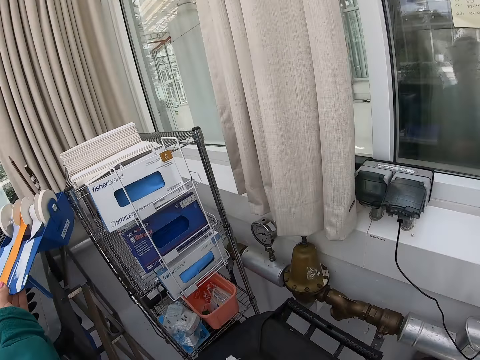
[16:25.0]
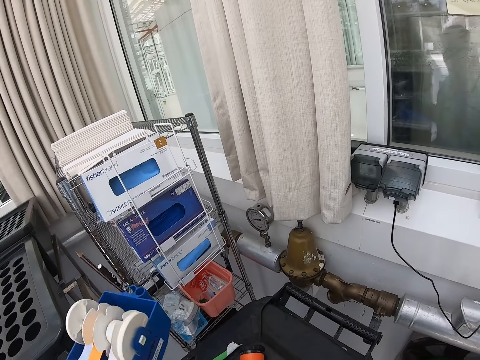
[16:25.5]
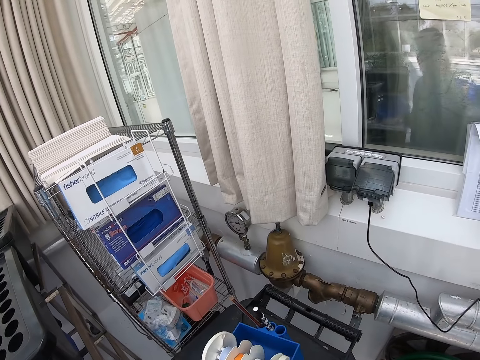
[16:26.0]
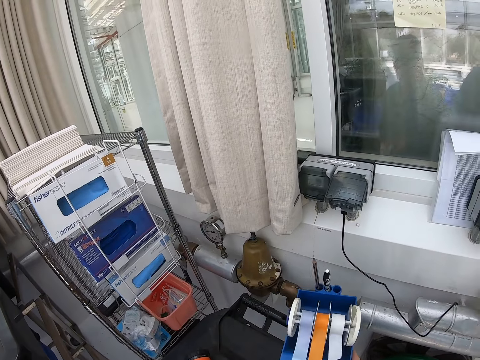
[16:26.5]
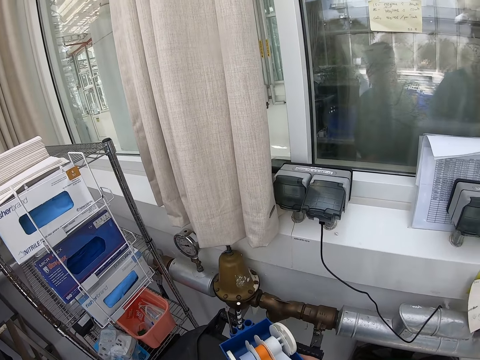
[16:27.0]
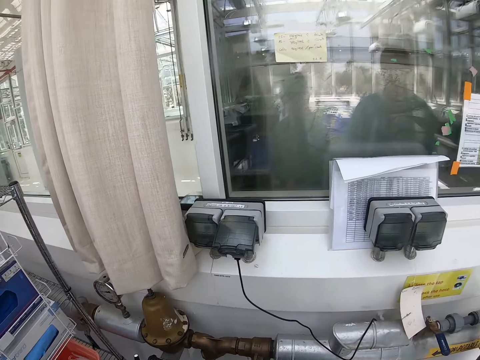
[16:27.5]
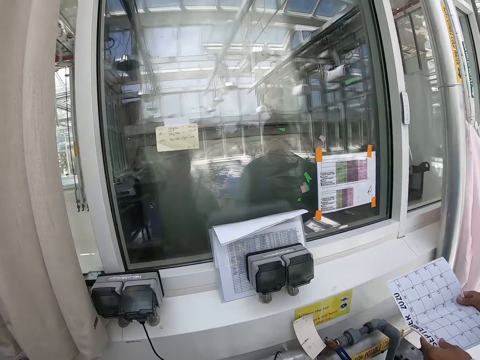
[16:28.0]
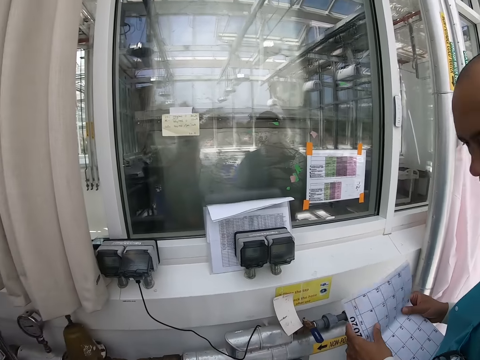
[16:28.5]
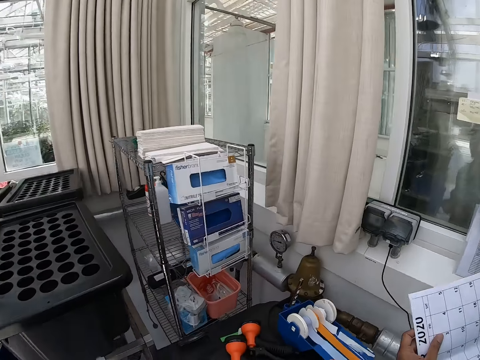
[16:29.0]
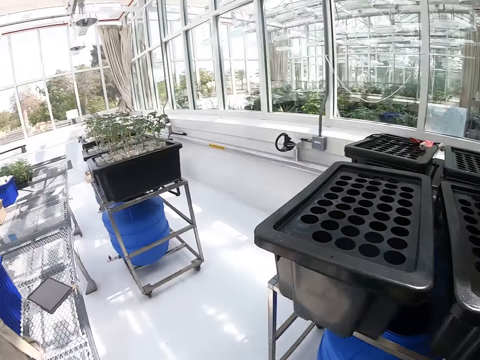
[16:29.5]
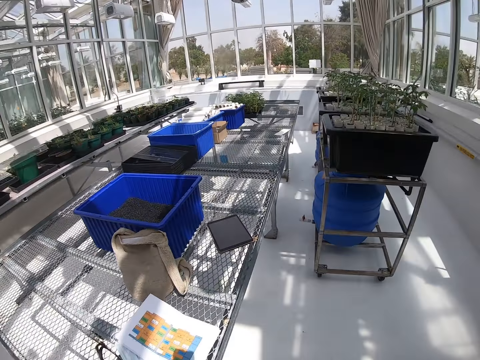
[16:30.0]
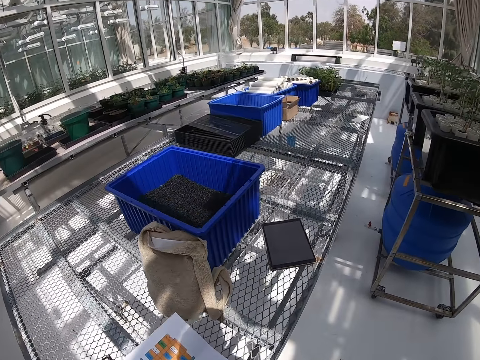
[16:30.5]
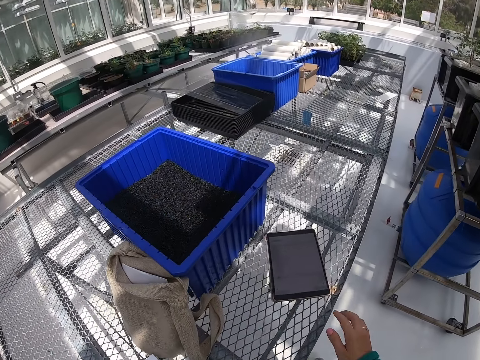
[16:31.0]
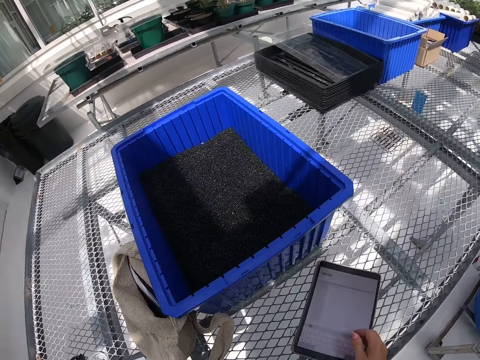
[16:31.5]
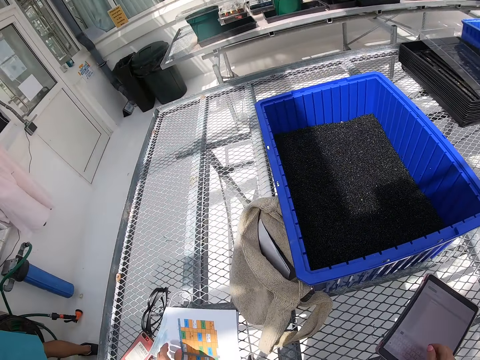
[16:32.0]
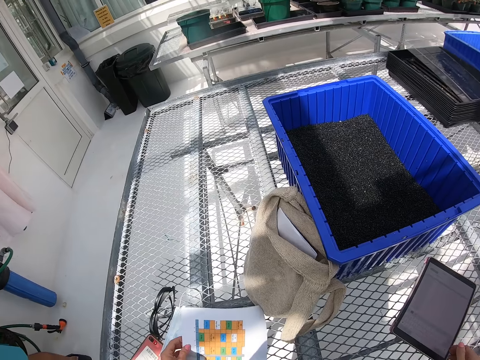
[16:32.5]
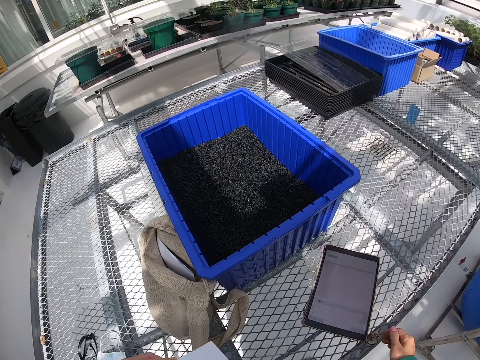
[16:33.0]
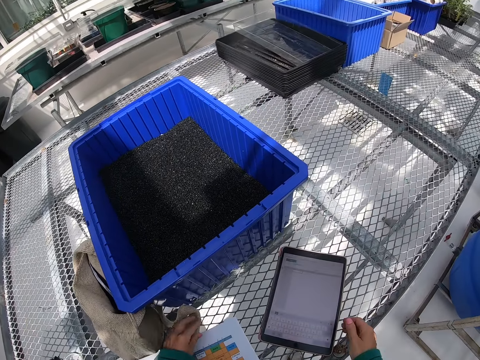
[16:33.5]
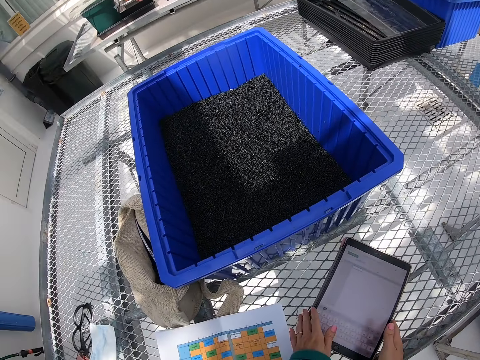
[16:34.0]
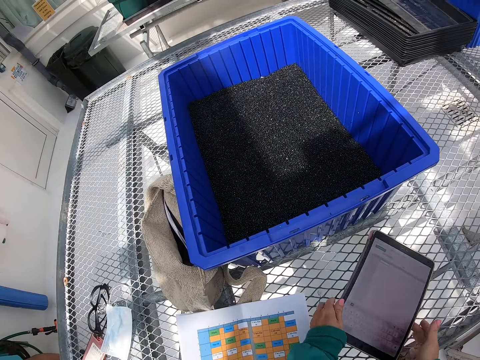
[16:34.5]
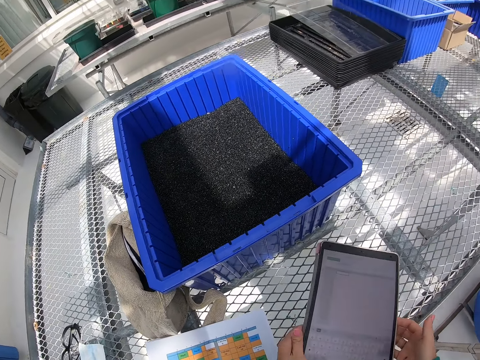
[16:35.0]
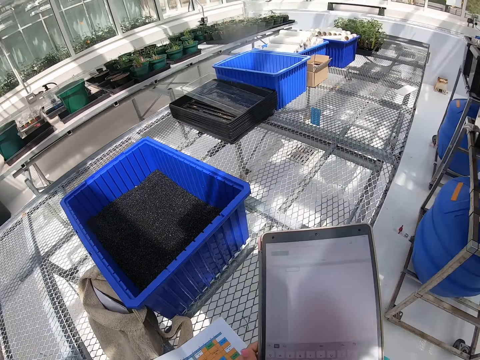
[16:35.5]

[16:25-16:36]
The camera wearer holds the machine. They look around the room. A man holds a calendar or paper. The camera wearer looks around the room. They move their hands. They reach out for the tablet. They pick up the sheets of paper. They move a paper. They pick up the tablet. They hold the tablet.

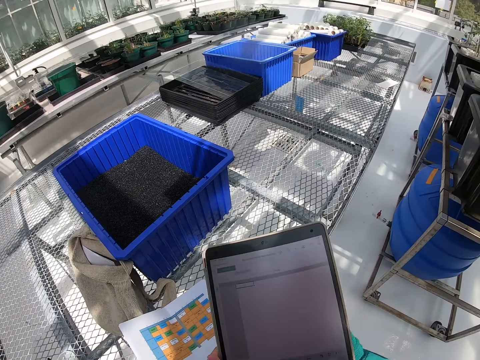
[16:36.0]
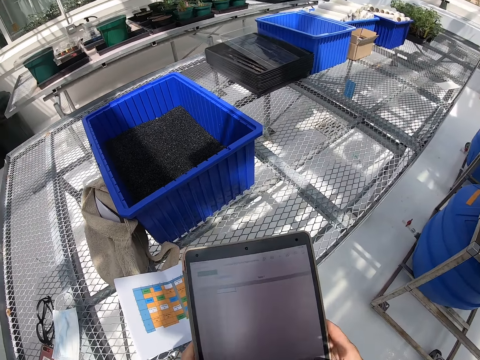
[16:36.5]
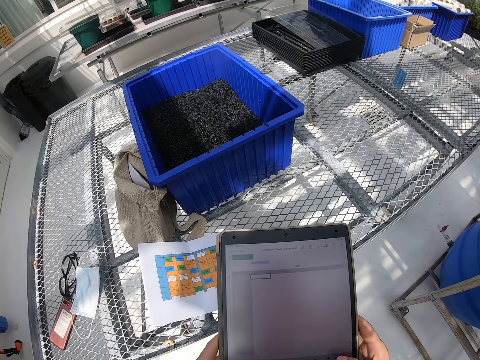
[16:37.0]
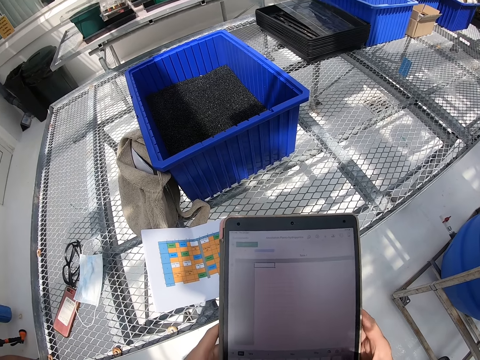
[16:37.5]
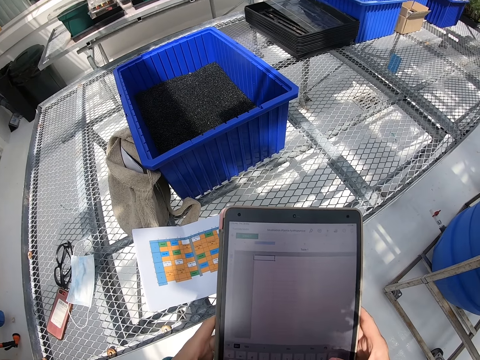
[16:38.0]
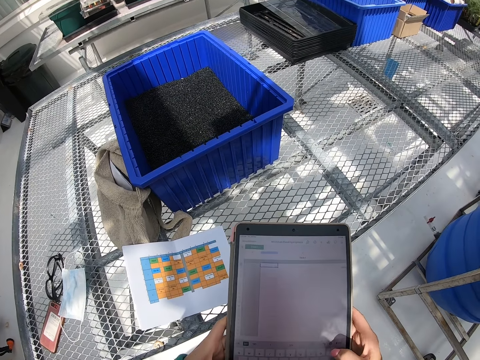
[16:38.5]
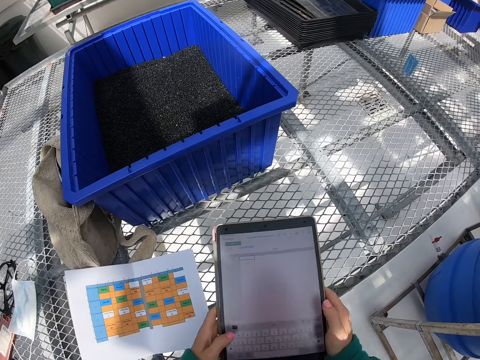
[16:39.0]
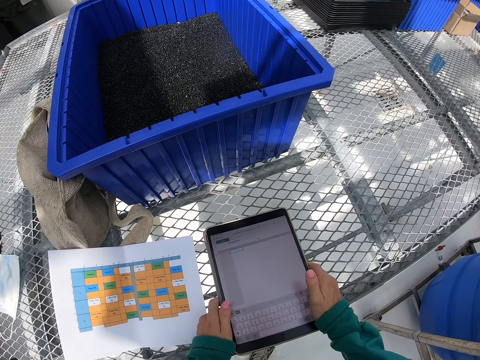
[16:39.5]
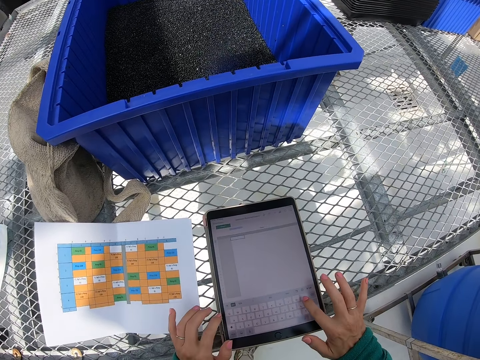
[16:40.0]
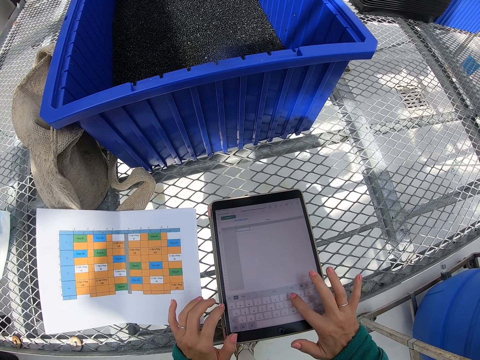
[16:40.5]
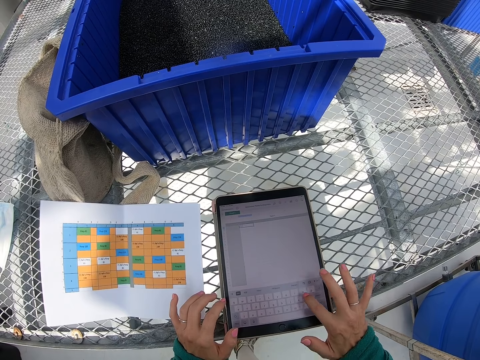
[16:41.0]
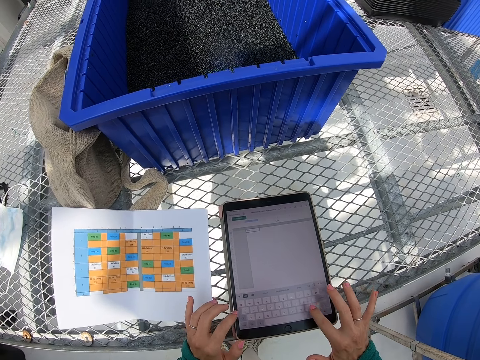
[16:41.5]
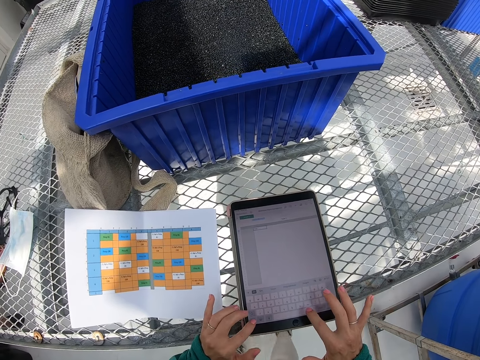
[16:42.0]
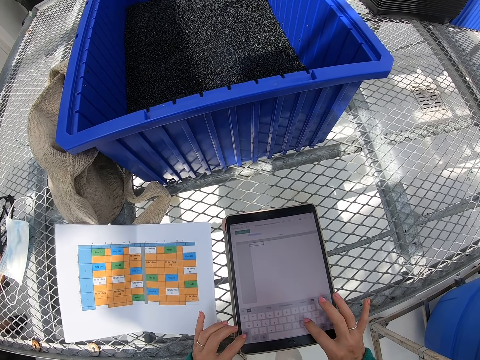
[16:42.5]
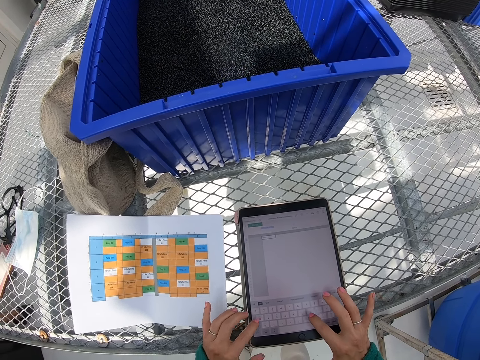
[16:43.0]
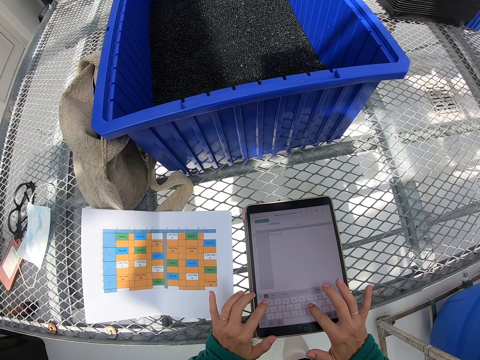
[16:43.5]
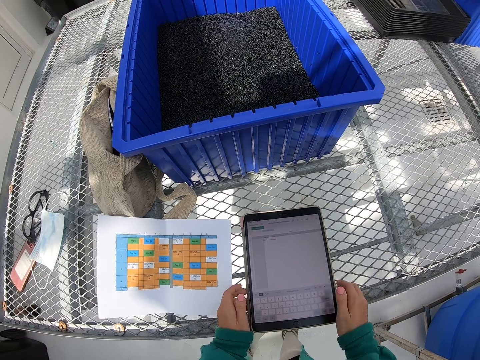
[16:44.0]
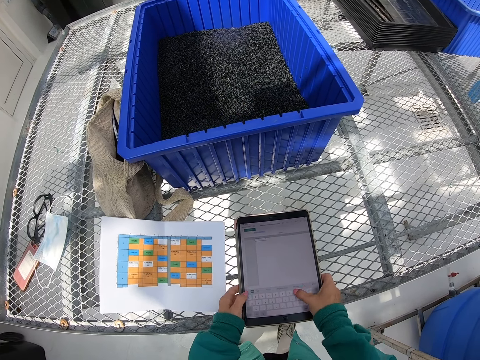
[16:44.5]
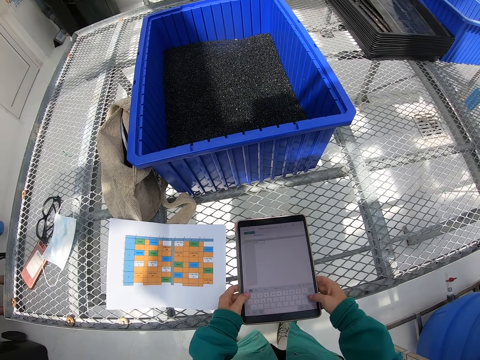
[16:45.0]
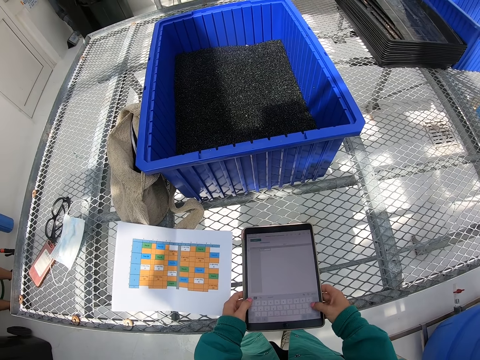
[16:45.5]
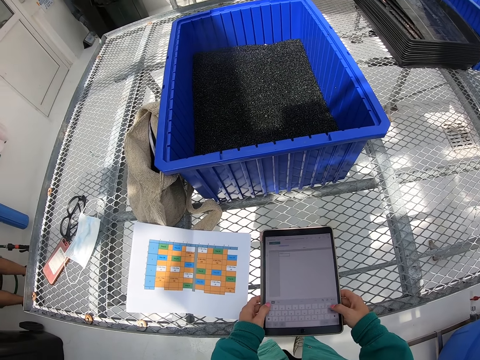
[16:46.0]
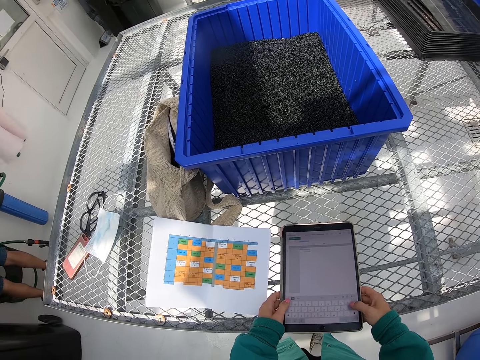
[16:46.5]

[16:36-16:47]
The camera wearer scrolls the tablet. They place the tablet down. They type on the tablet.

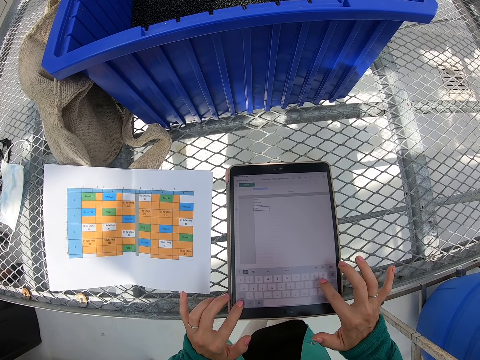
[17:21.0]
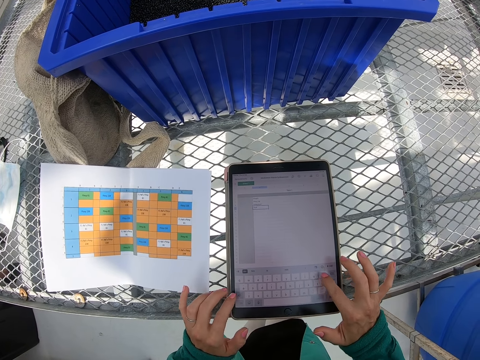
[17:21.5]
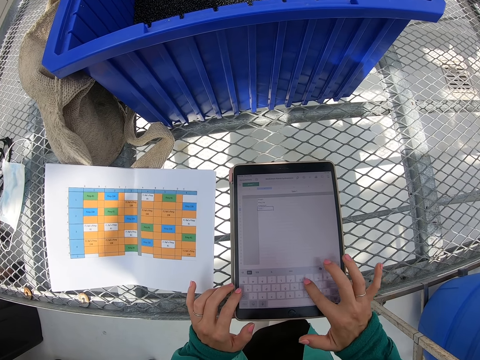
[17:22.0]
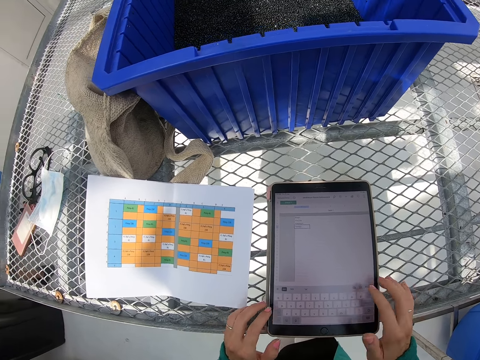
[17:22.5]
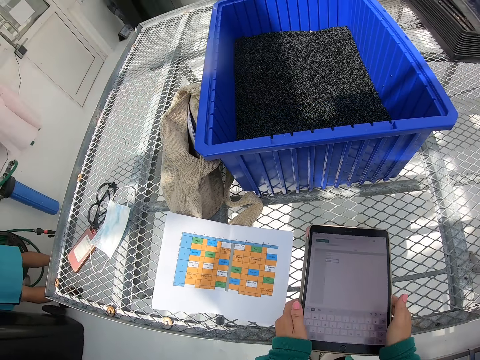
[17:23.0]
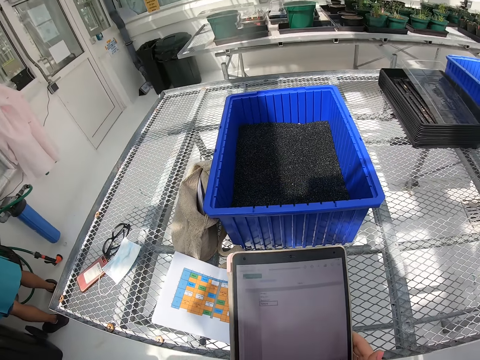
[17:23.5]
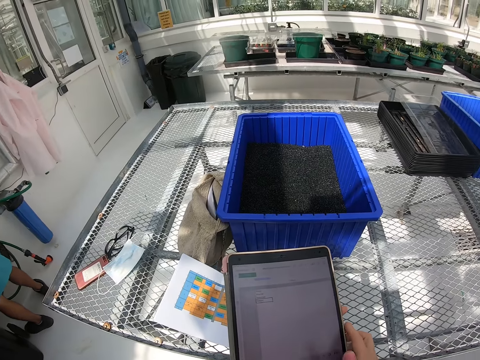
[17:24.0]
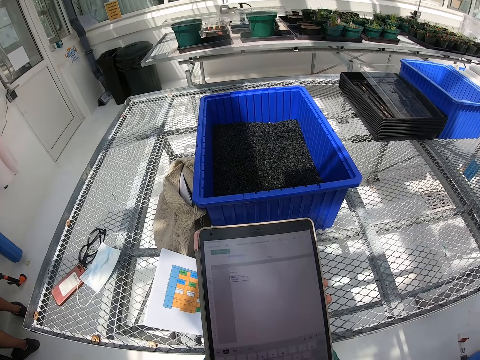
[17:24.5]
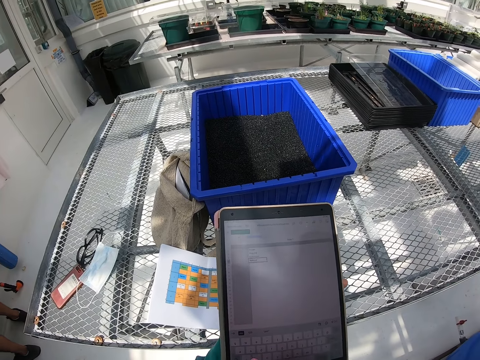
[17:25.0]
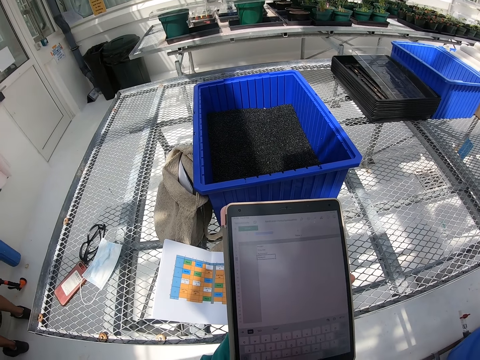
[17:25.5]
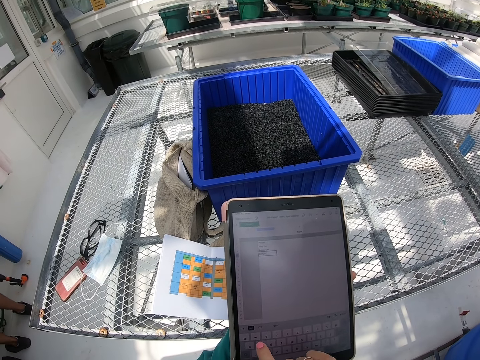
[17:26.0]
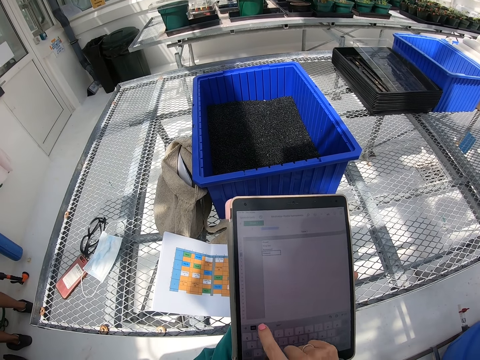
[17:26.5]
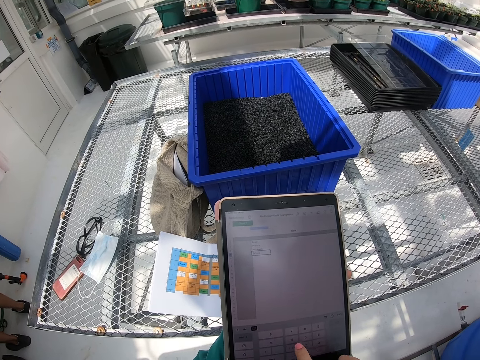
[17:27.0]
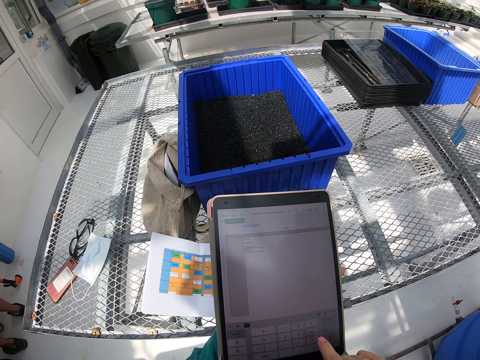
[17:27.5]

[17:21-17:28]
The camera wearer takes up the tablet. They hold the tablet. They type on the tablet.
